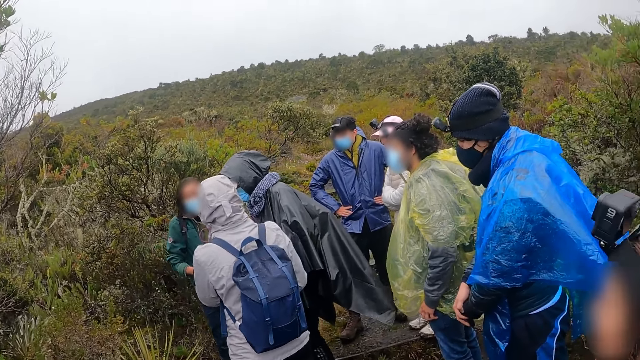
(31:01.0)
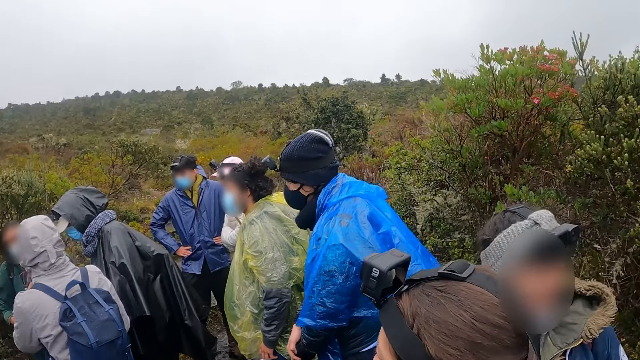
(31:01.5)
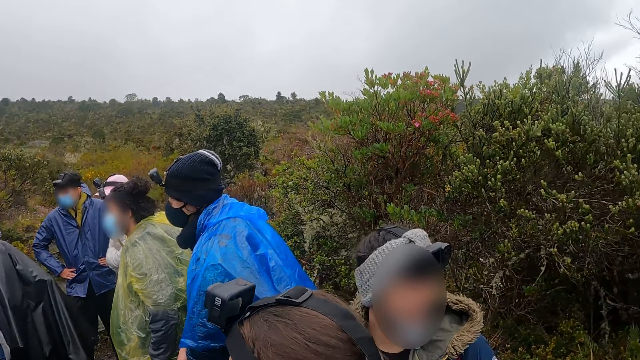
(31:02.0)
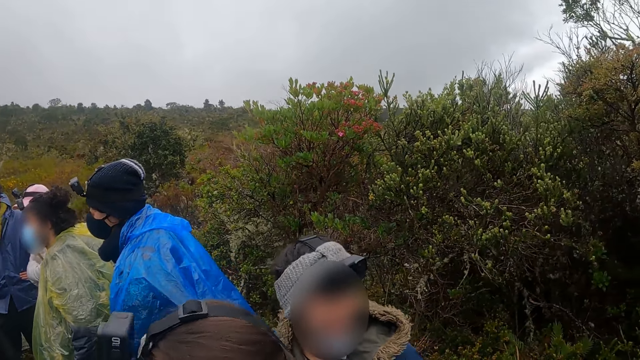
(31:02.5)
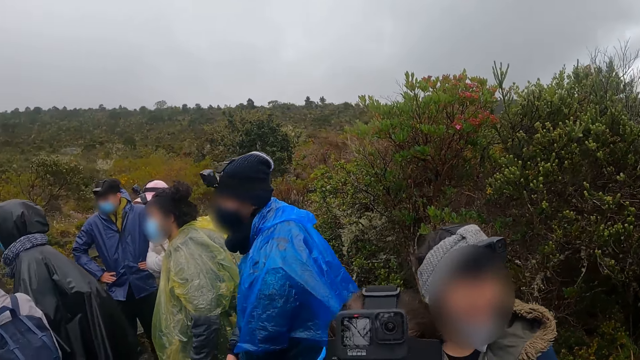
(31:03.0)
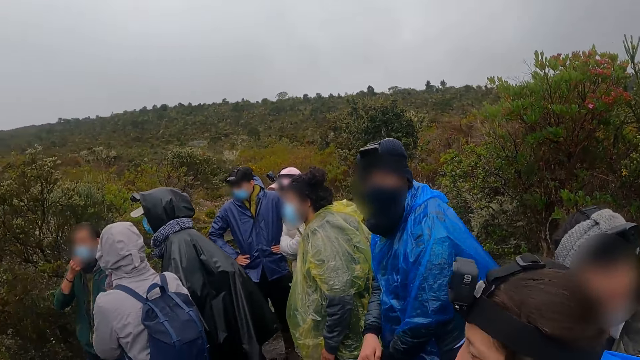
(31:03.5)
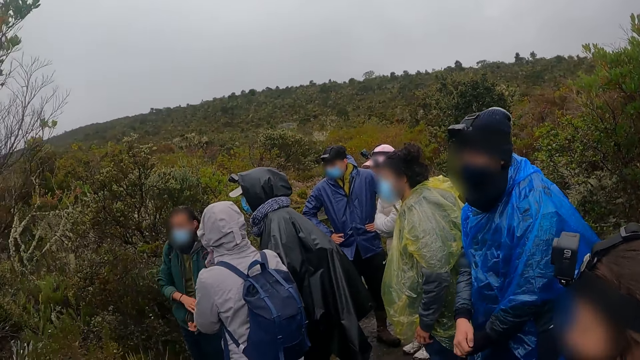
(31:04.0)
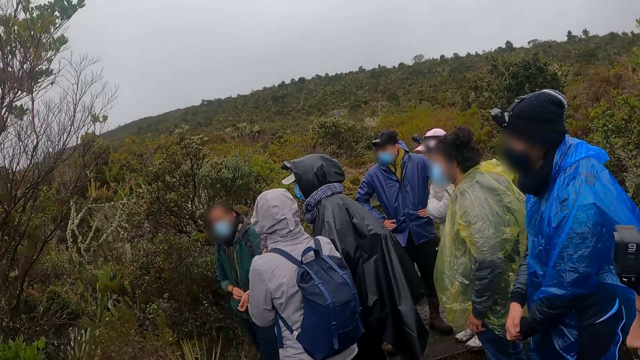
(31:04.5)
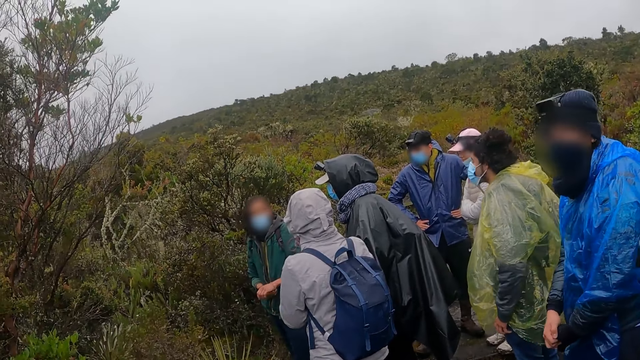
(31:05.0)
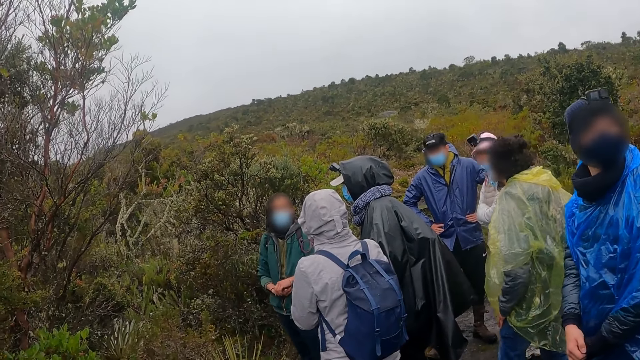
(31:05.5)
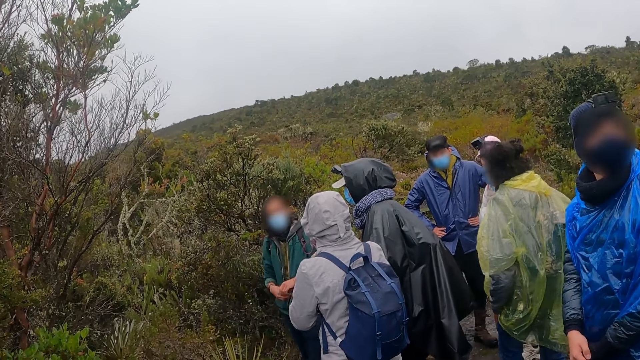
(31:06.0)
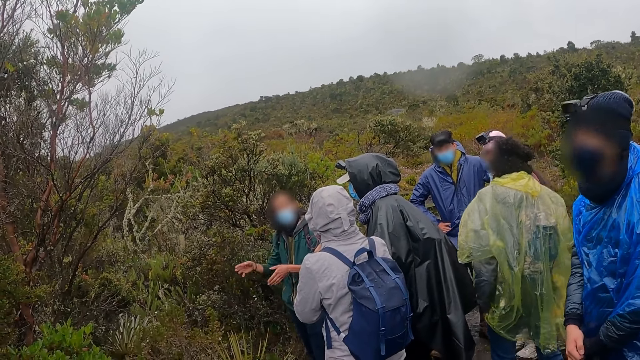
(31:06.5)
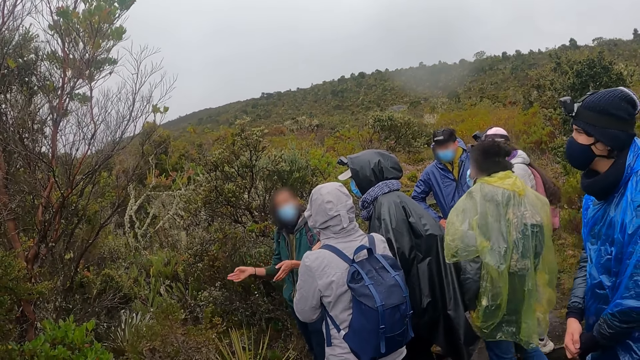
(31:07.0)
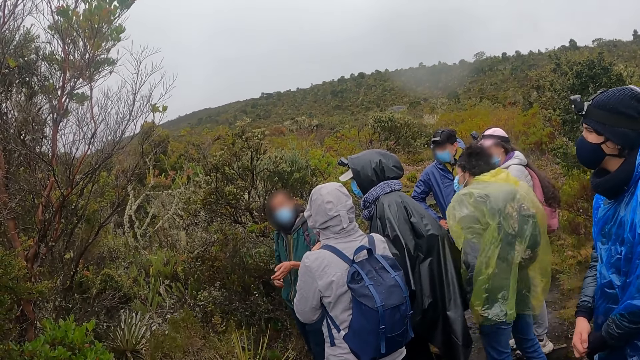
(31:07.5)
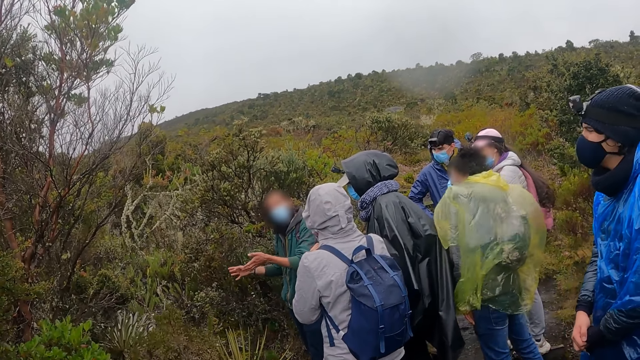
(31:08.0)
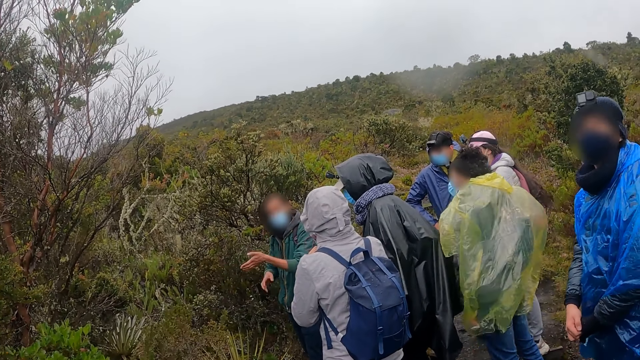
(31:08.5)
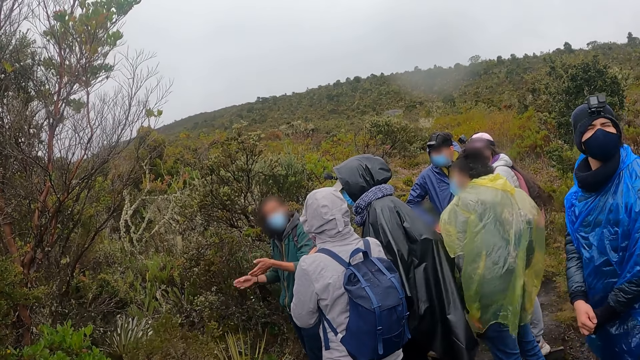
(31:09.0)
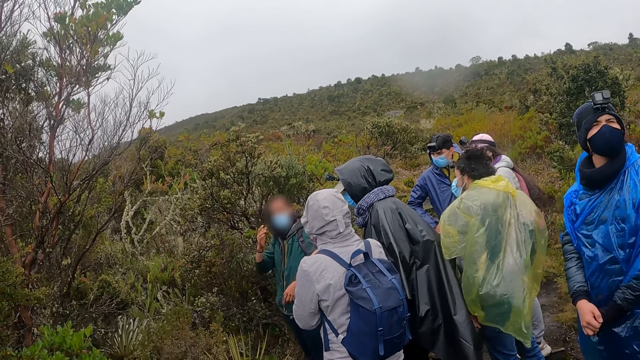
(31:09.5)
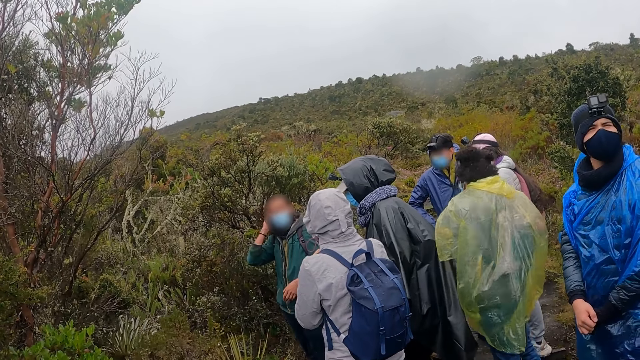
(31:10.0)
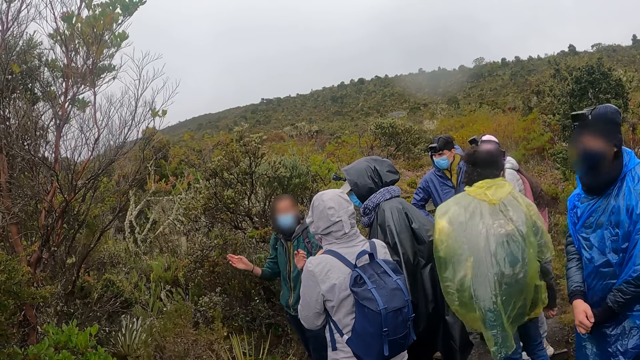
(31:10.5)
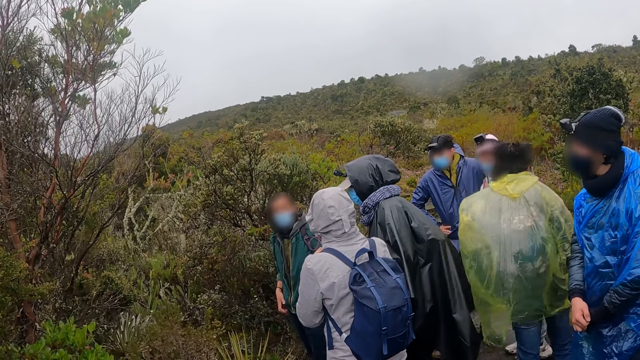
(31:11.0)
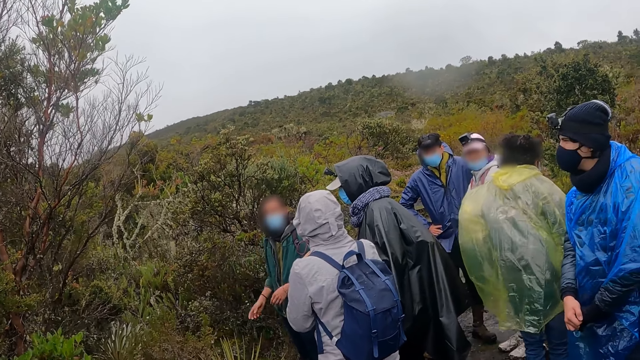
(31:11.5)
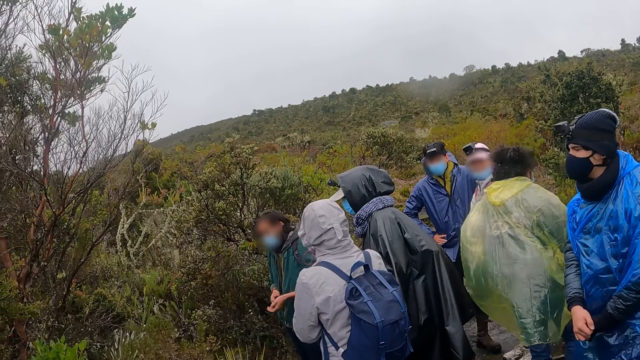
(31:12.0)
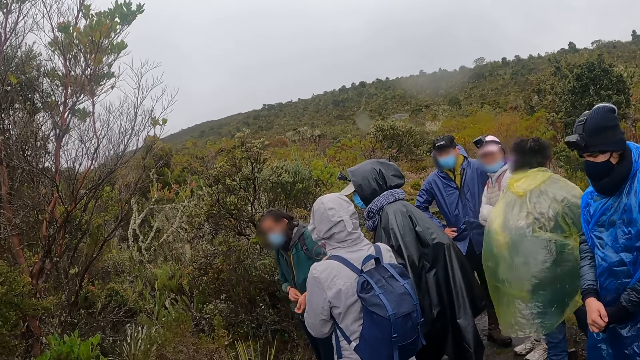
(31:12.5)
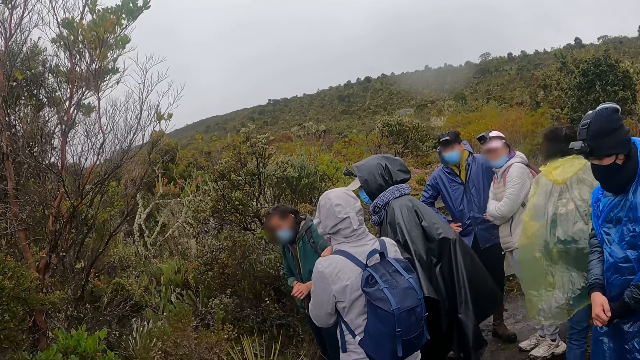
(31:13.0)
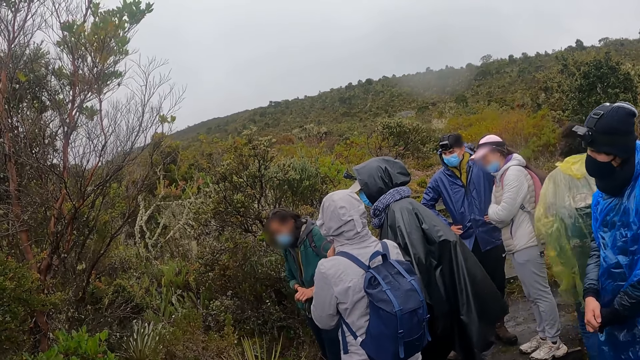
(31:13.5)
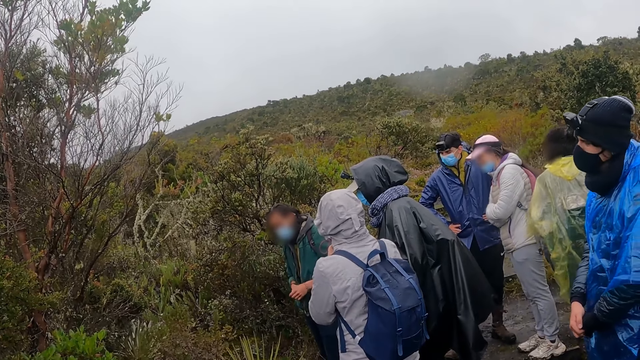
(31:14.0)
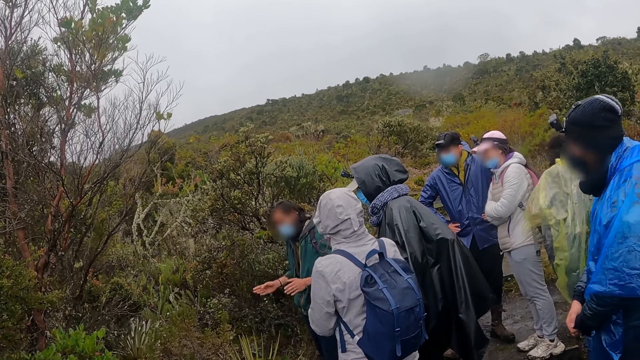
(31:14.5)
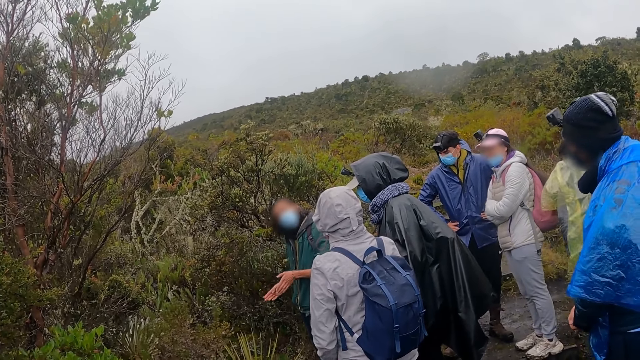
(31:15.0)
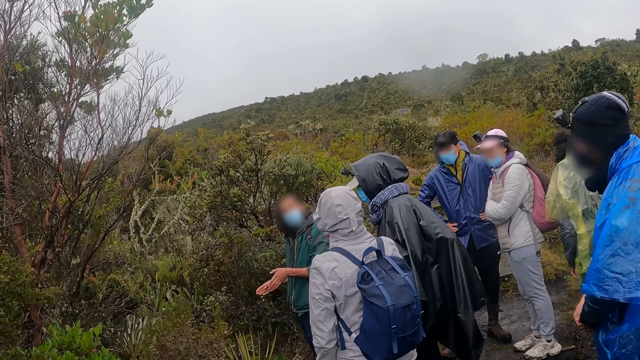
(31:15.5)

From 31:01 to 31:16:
The camera wearer looks around. A man shakes his hand. The man converses.

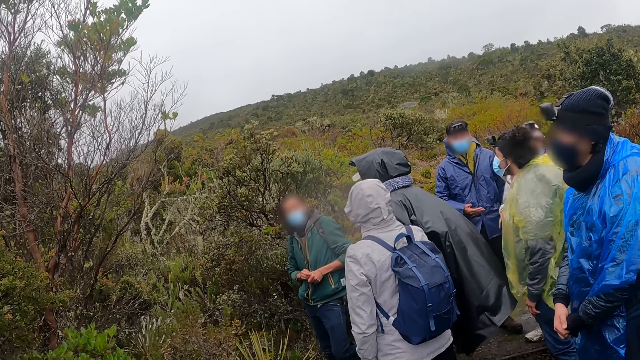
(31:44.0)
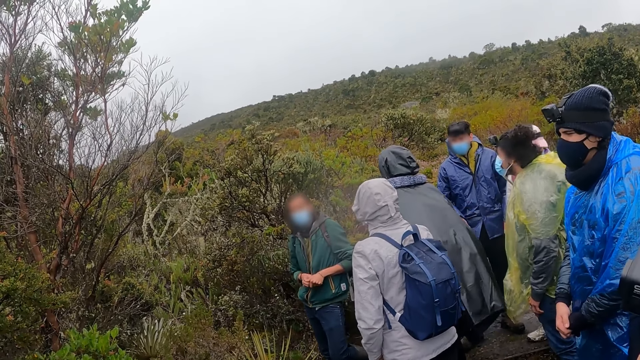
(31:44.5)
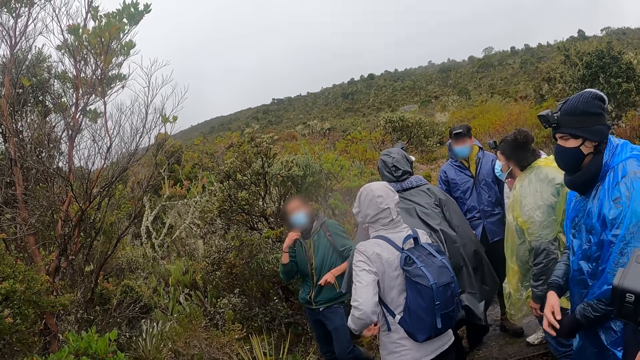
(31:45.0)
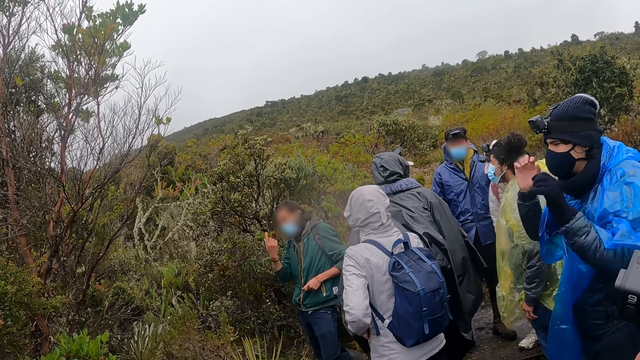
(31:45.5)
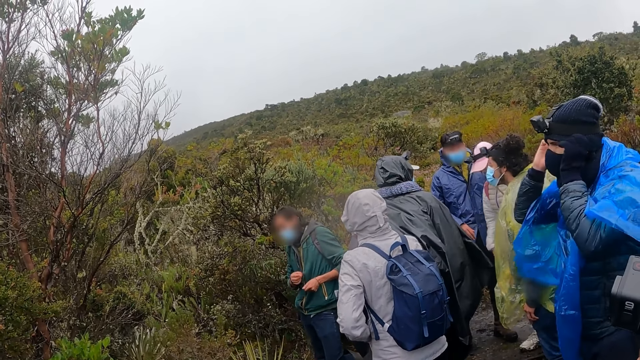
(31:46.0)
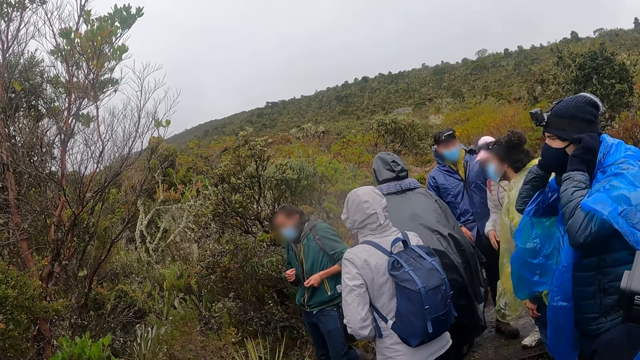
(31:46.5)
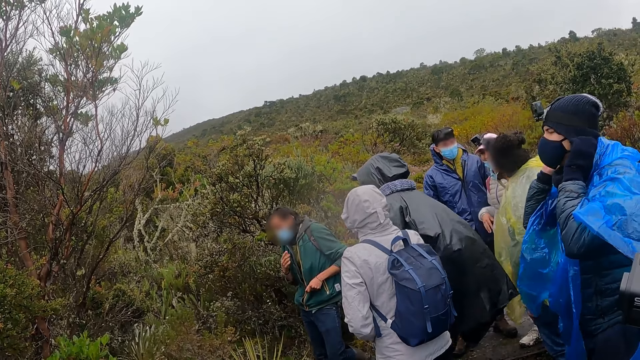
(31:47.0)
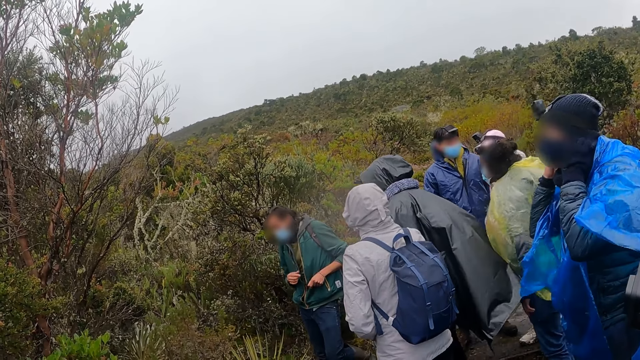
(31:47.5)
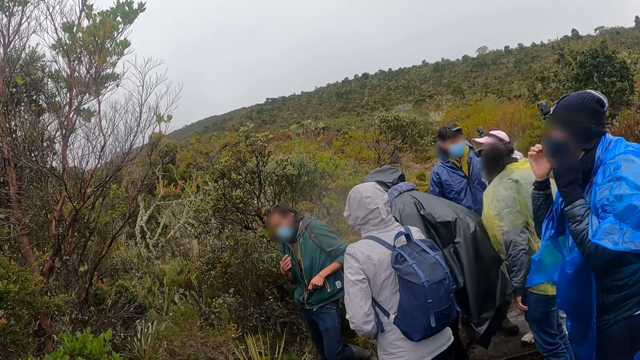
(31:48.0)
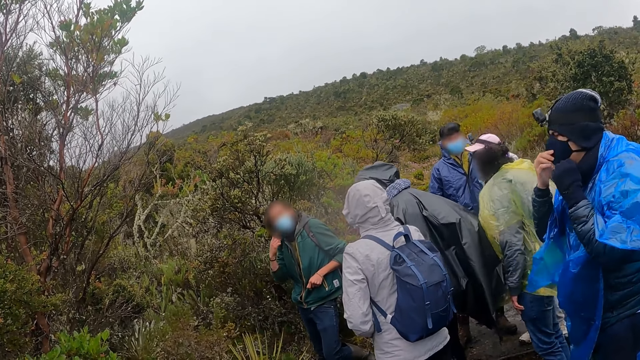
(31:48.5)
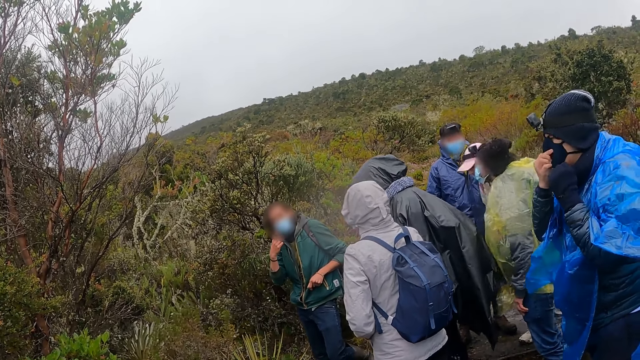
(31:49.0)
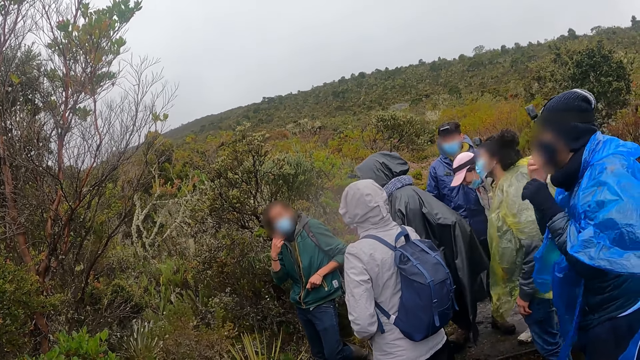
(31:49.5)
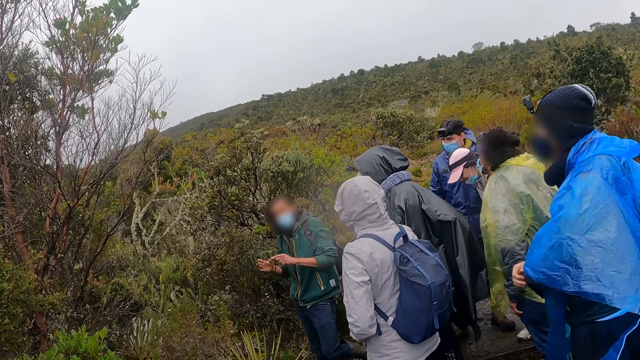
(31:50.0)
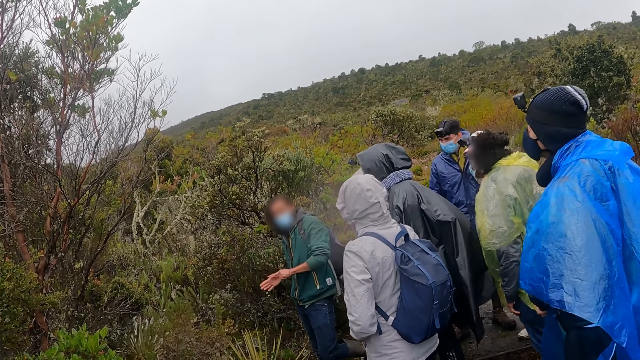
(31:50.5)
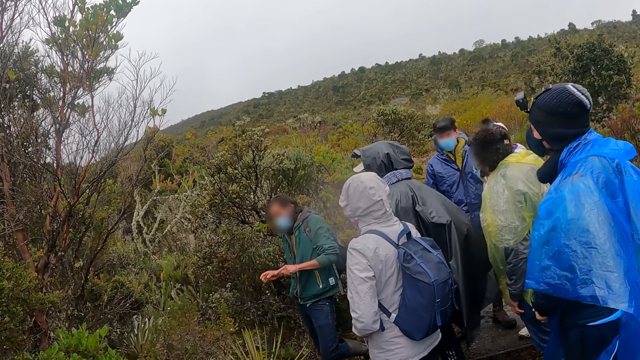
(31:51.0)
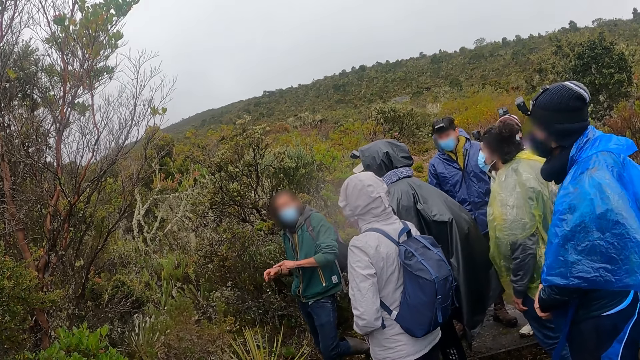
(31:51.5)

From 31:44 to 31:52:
A man adjusts his cap with both hands. The man adjusts his face mask with his right hand.
